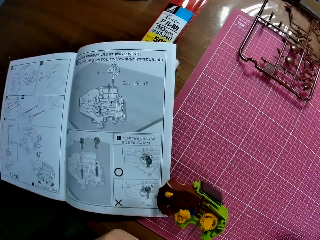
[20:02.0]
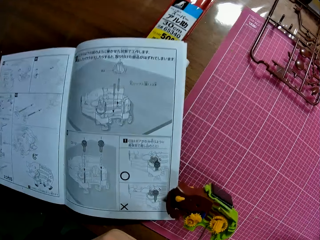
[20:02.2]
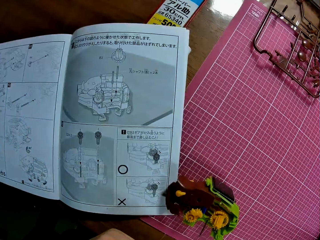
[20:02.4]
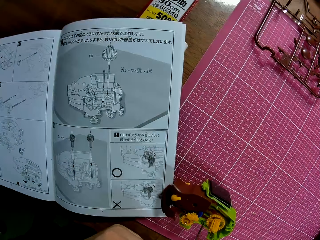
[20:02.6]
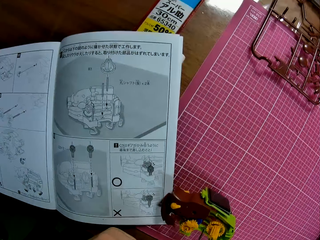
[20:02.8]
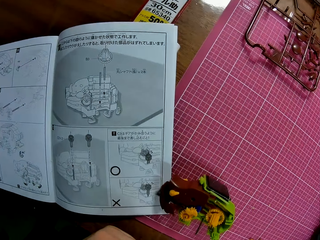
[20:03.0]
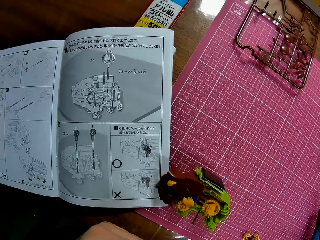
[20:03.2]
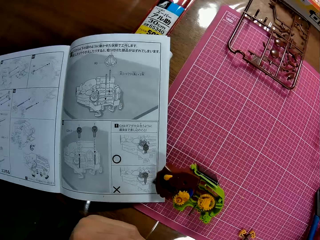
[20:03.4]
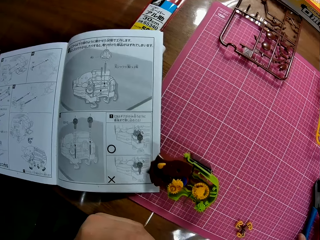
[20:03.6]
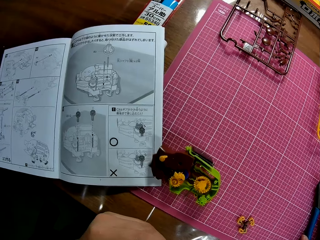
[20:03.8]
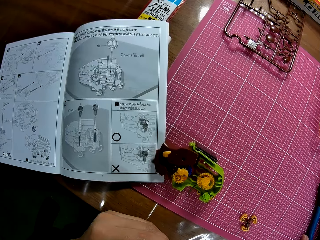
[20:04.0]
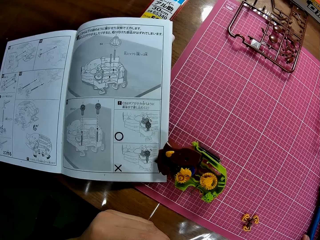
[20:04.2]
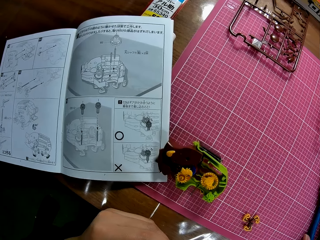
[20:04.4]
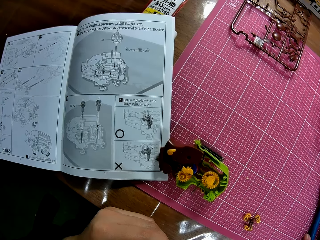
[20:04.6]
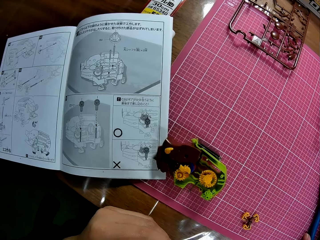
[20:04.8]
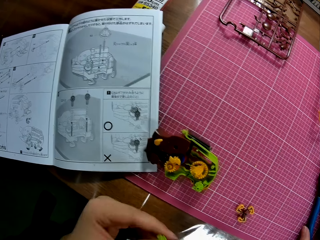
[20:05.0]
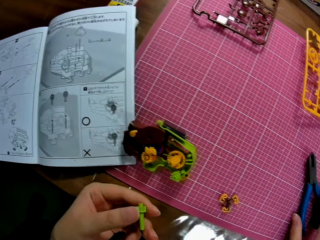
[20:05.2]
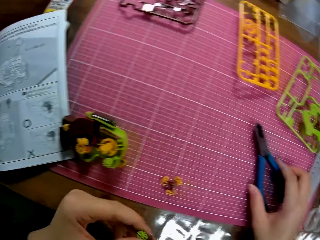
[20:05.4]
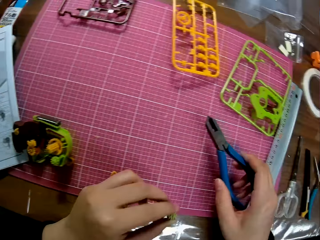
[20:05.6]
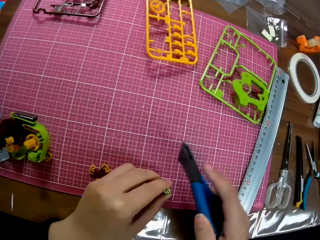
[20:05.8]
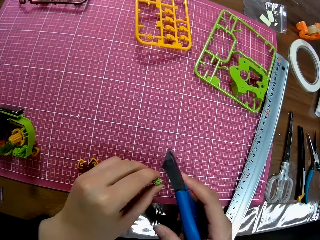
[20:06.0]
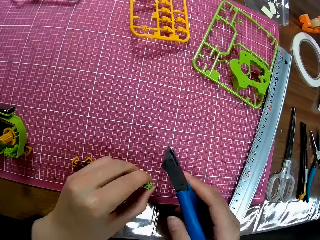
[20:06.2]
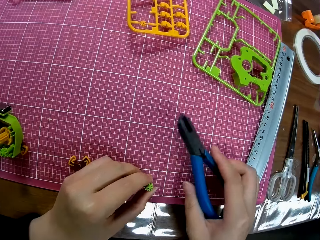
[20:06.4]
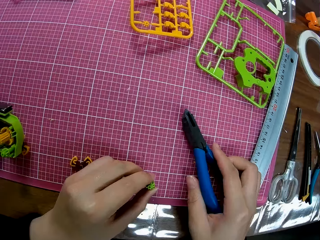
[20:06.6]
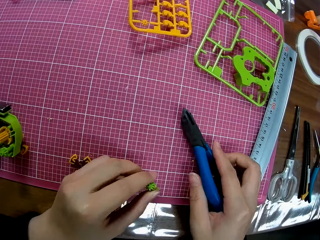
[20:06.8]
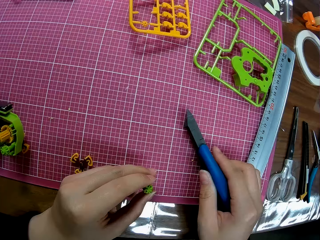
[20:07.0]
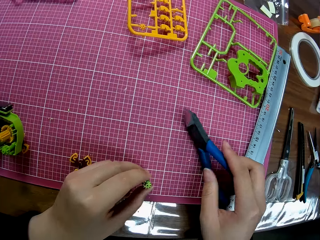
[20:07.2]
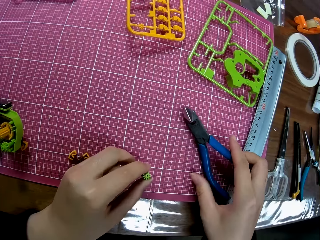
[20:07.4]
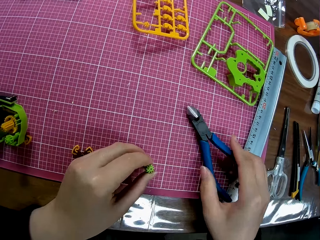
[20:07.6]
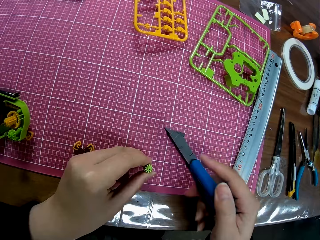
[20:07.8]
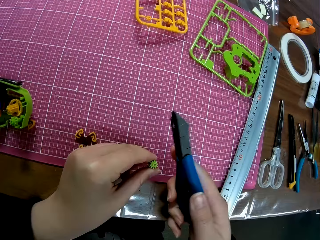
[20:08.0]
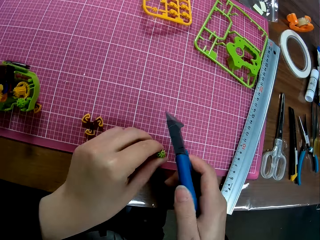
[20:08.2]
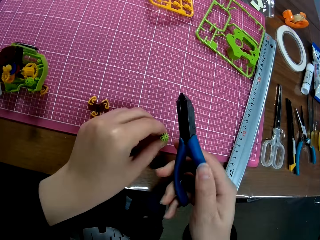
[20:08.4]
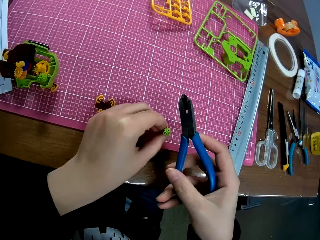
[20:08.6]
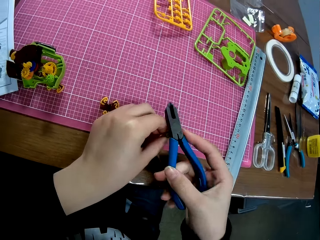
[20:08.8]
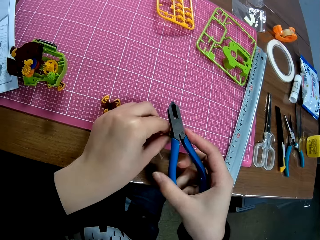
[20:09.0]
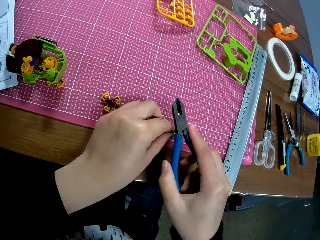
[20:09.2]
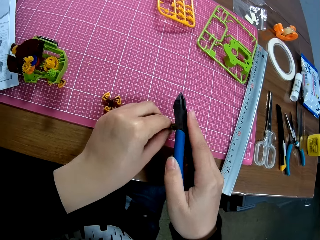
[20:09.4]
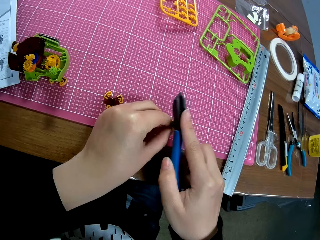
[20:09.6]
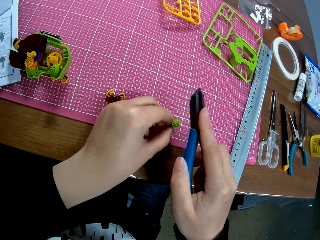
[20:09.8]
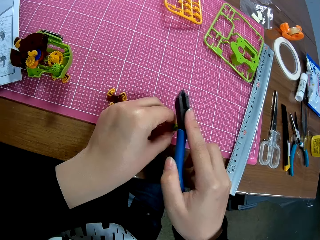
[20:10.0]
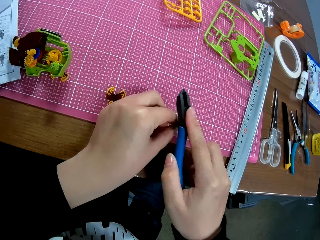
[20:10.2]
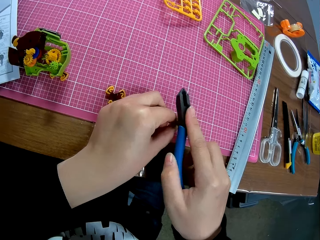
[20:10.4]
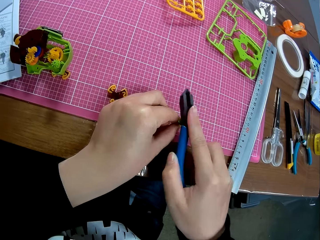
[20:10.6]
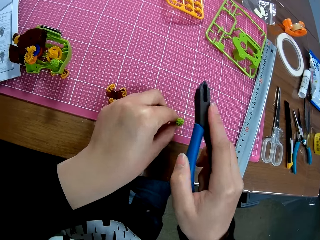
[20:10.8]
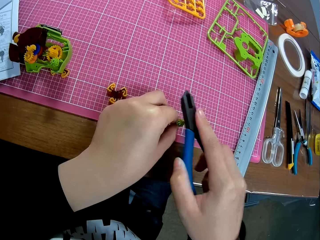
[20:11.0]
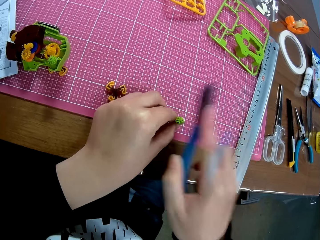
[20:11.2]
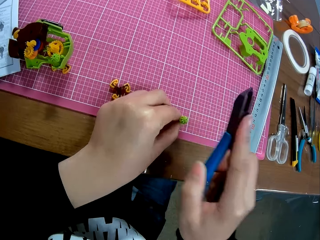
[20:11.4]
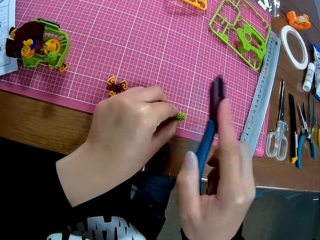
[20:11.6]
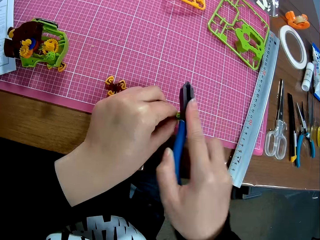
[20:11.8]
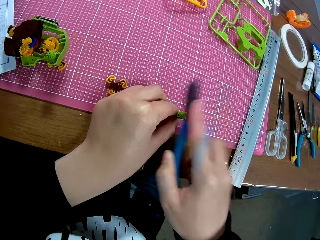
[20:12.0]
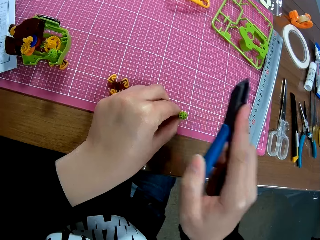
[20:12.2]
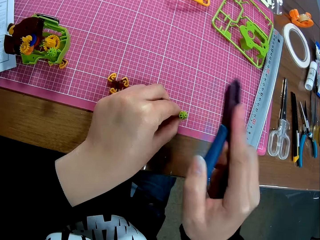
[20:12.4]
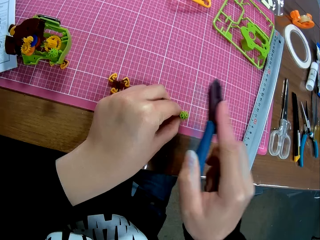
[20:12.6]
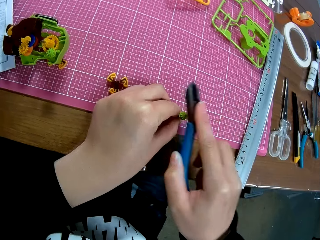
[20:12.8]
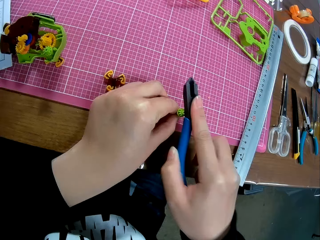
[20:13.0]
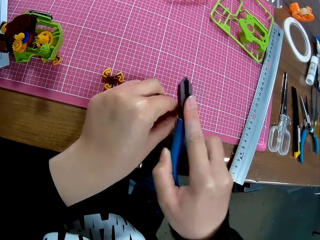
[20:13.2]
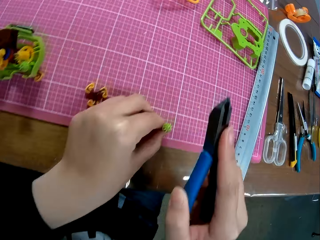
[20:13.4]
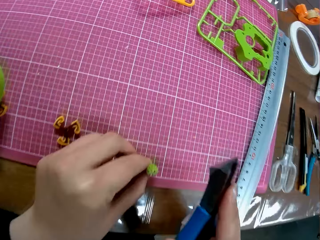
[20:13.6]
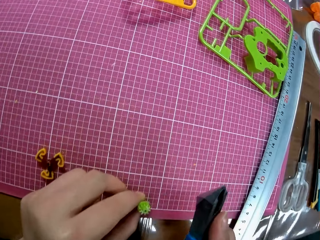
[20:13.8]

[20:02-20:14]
The camera wearer picks up the pliers from the cutting mat. They hold the plastic model on the cutting mat, turn the pliers on the table, and hit the plastic model using the pliers.

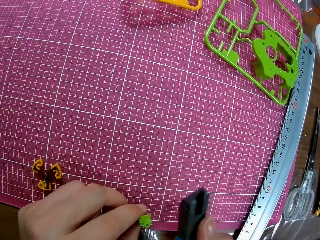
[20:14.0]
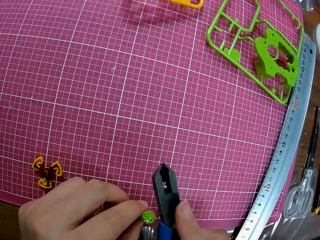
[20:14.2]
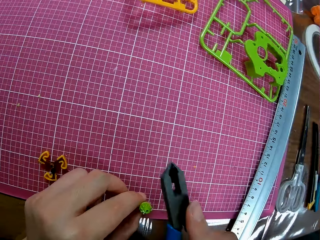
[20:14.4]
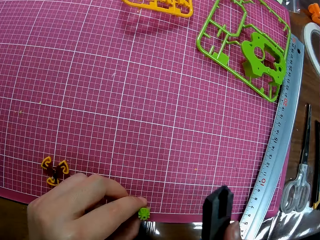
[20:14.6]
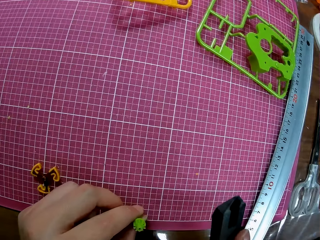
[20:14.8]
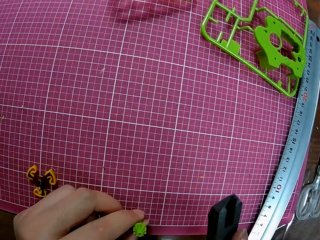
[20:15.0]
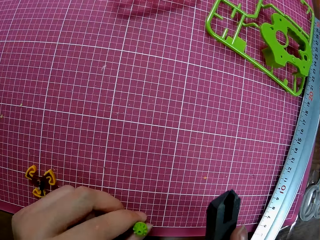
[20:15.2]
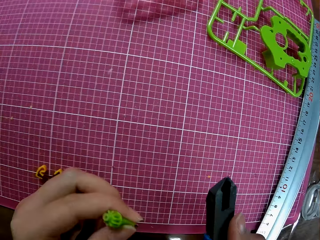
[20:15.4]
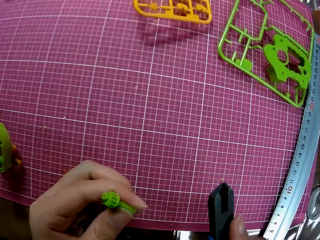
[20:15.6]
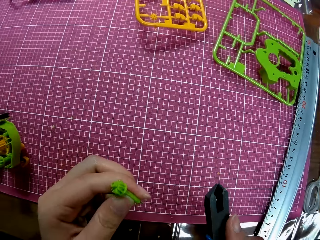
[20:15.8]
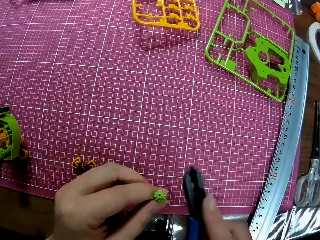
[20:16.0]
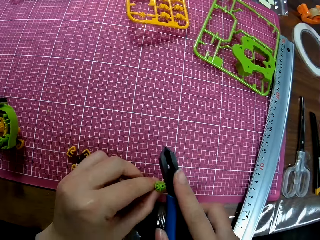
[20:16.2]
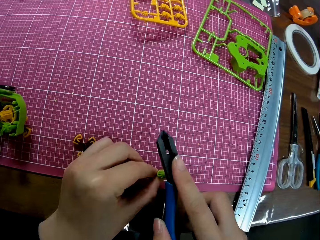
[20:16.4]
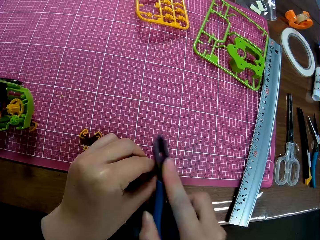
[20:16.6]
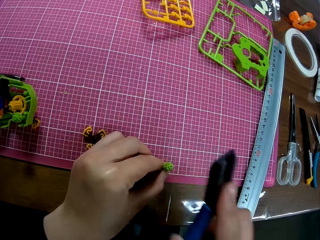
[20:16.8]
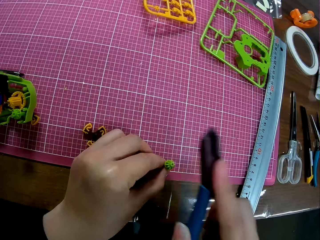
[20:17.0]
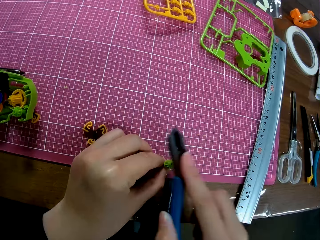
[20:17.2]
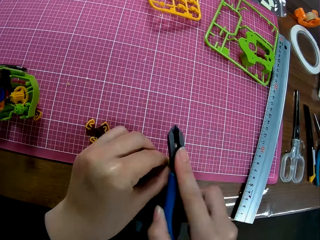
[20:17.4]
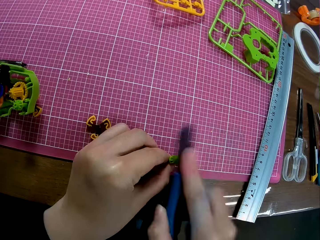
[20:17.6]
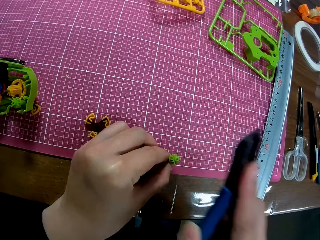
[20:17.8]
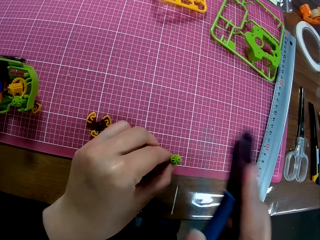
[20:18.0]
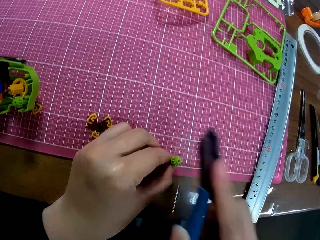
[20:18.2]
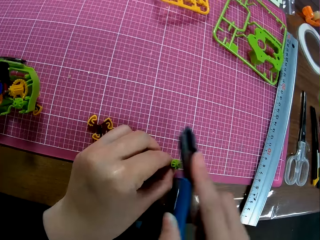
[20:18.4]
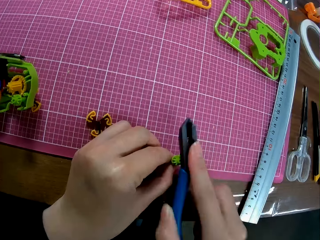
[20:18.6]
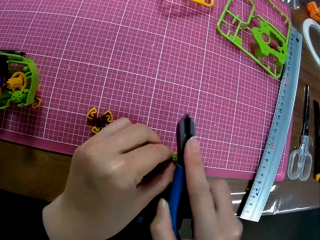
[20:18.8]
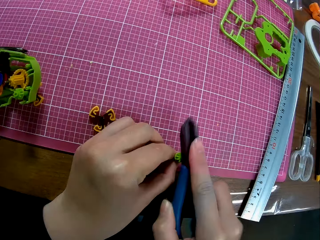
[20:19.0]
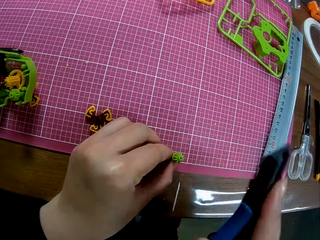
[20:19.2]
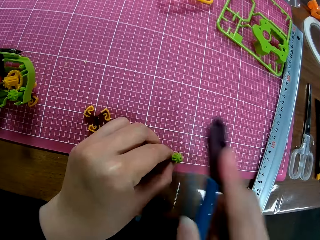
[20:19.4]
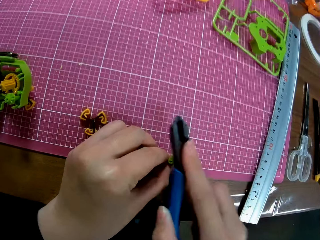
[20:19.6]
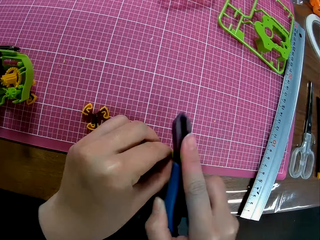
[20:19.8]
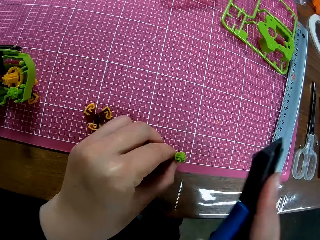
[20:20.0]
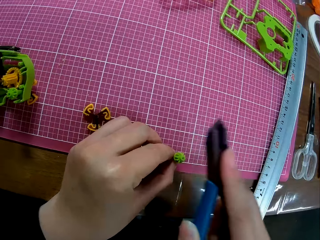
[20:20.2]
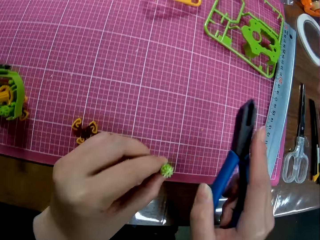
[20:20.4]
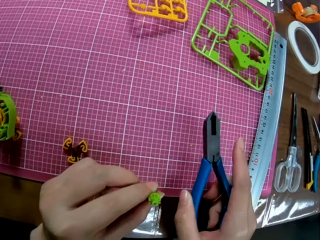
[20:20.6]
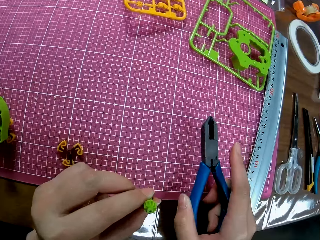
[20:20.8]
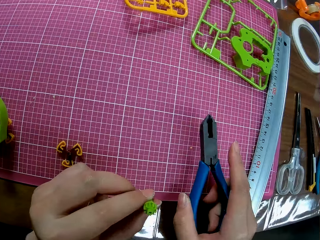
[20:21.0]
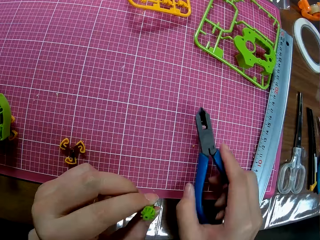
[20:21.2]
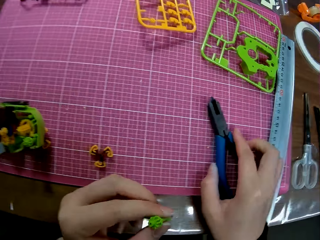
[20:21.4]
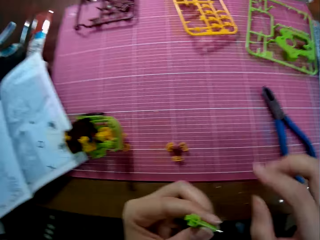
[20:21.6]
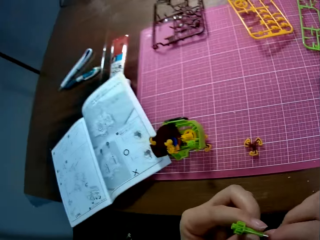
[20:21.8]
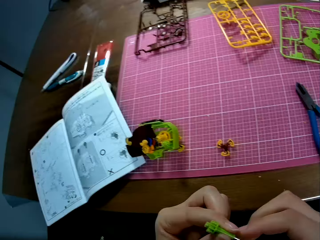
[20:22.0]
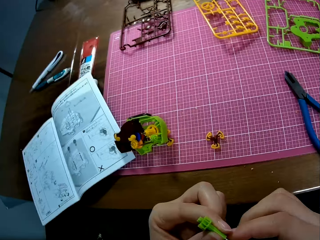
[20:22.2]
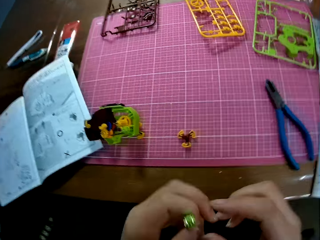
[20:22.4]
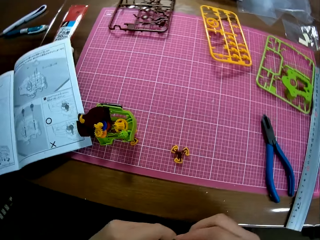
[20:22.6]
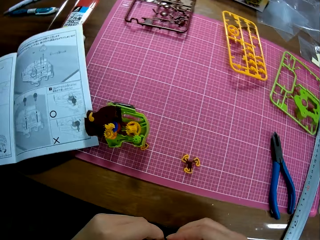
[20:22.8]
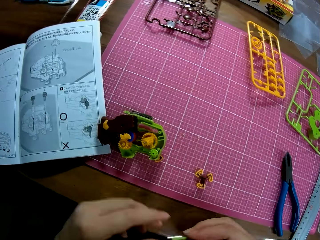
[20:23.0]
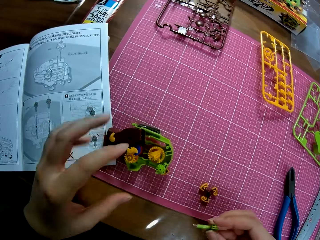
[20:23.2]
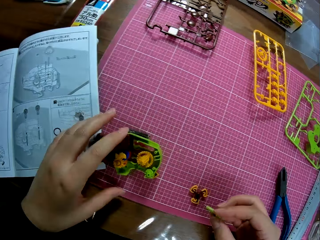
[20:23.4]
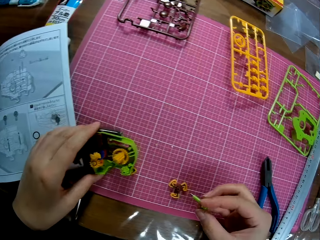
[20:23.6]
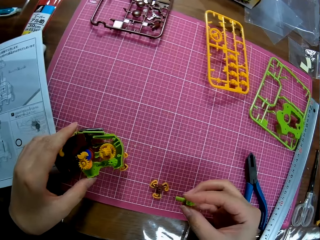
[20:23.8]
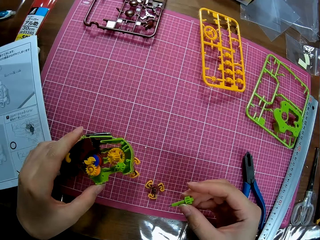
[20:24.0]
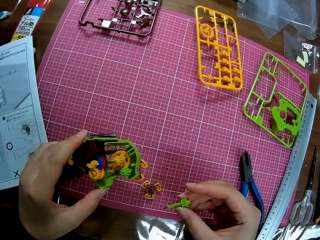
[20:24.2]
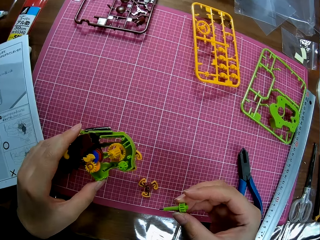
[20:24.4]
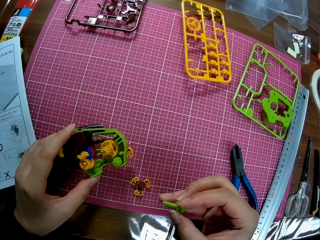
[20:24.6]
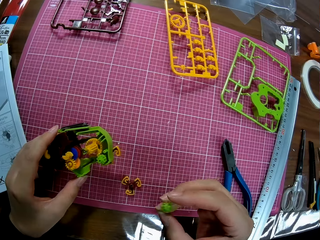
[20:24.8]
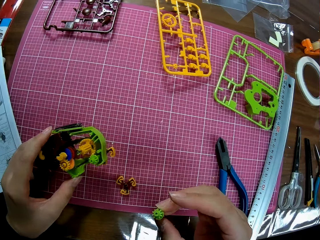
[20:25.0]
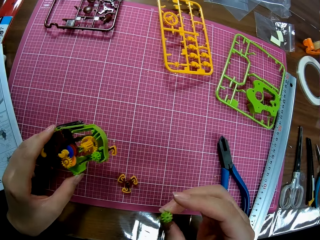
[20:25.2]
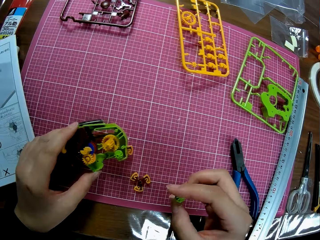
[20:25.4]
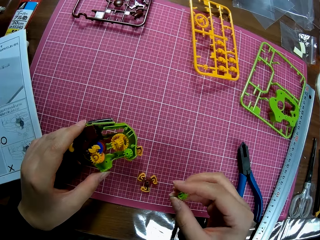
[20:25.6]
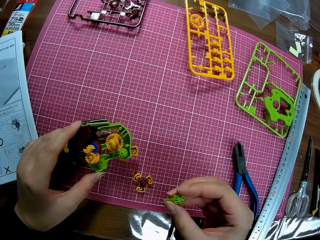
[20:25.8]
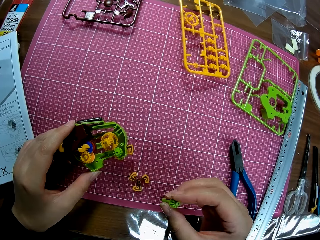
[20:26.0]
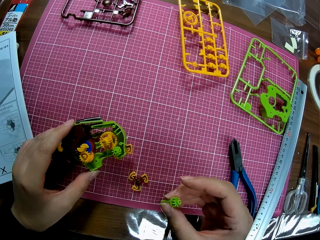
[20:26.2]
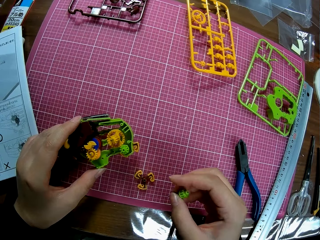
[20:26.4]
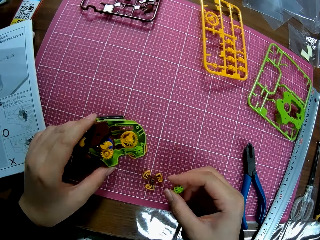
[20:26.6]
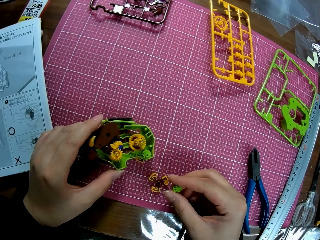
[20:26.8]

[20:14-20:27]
The camera wearer picks up the plastic model from the cutting mat. He holds the plastic model on the cutting mat and hits the plastic model using the pliers. He picks up the plastic model from the cutting mat. He puts the pliers on the cutting mat. He adjusts the shaft with both hands. He picks up the model body from the cutting mat with his left hand.
